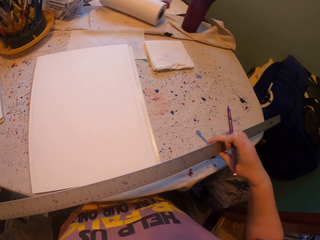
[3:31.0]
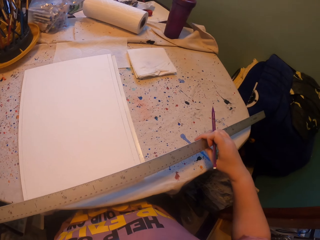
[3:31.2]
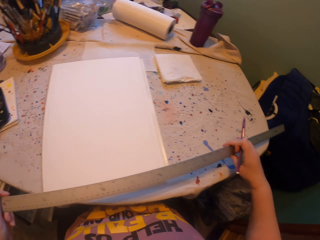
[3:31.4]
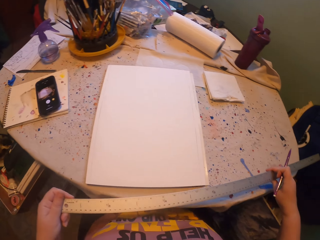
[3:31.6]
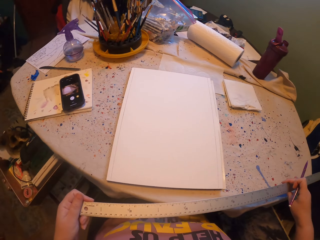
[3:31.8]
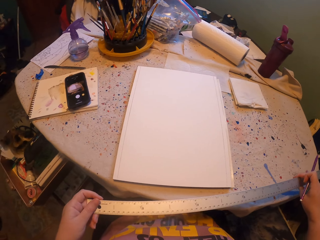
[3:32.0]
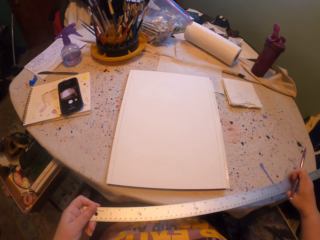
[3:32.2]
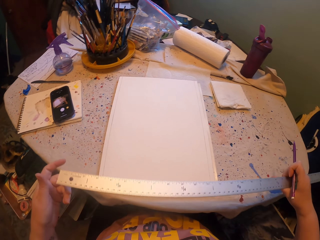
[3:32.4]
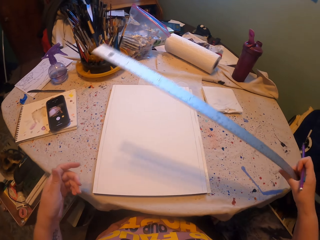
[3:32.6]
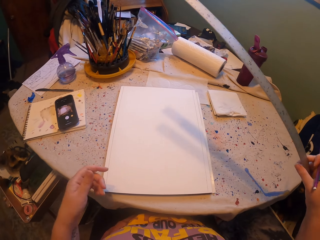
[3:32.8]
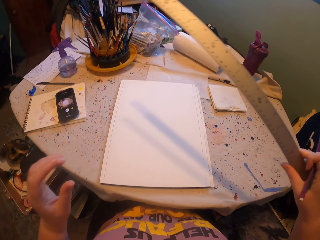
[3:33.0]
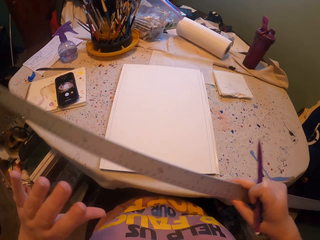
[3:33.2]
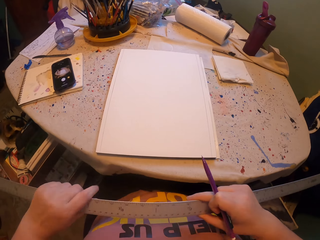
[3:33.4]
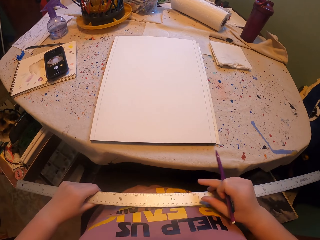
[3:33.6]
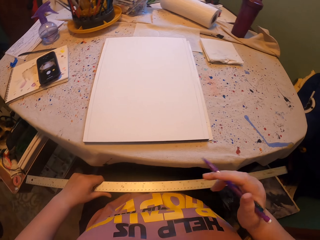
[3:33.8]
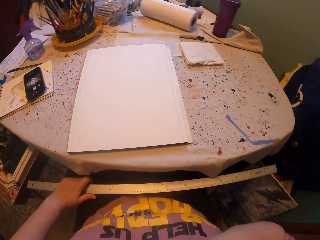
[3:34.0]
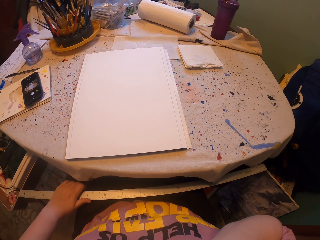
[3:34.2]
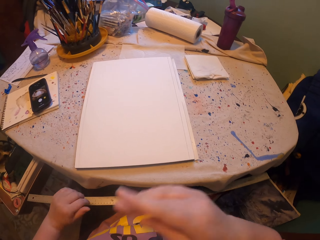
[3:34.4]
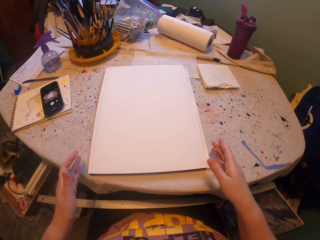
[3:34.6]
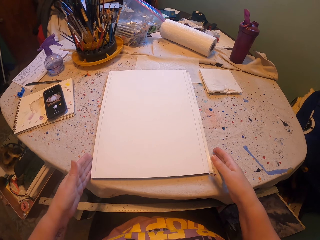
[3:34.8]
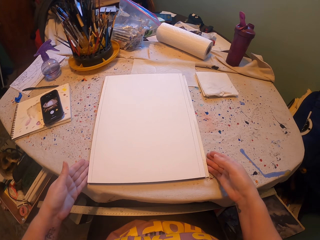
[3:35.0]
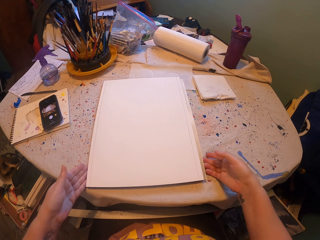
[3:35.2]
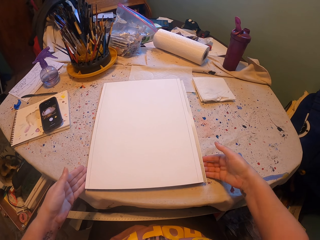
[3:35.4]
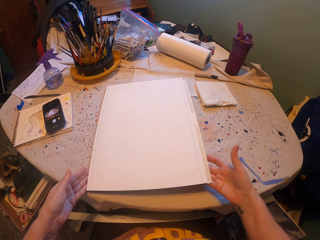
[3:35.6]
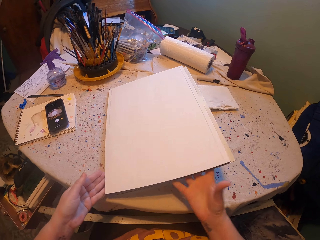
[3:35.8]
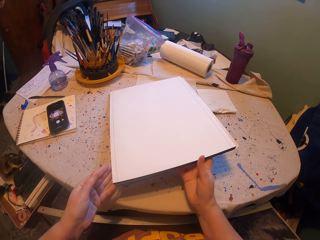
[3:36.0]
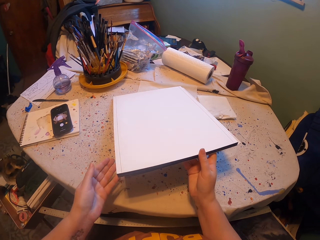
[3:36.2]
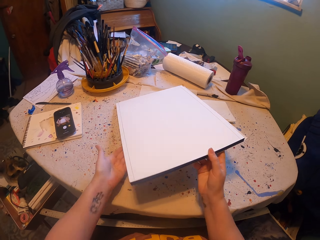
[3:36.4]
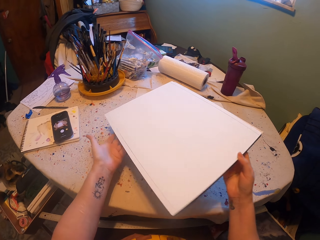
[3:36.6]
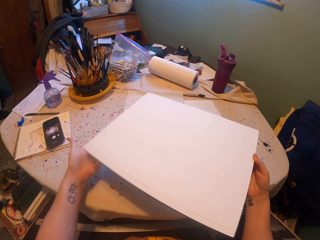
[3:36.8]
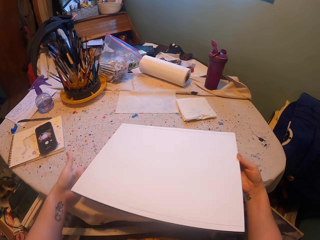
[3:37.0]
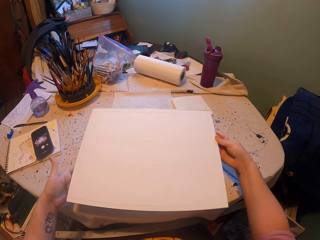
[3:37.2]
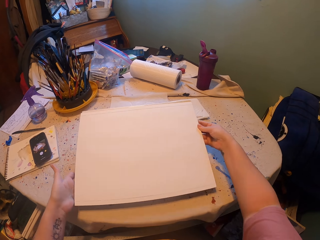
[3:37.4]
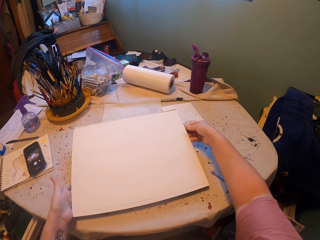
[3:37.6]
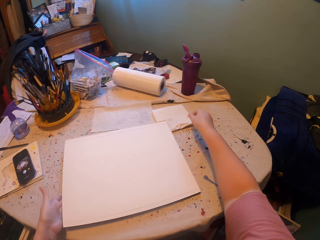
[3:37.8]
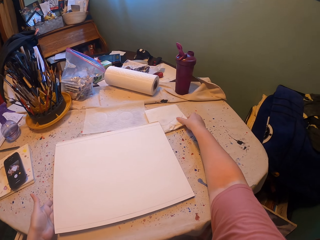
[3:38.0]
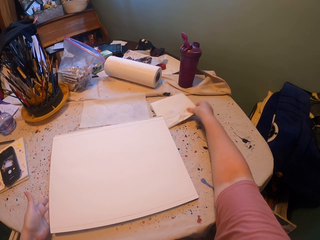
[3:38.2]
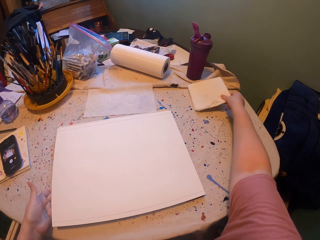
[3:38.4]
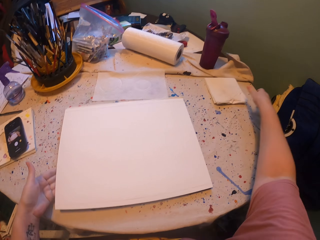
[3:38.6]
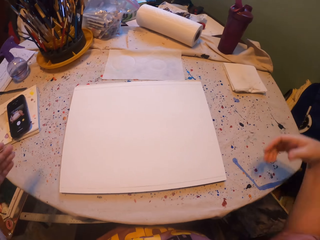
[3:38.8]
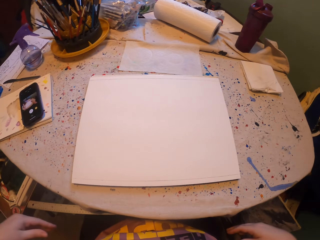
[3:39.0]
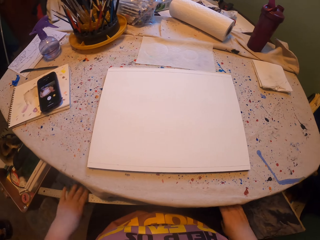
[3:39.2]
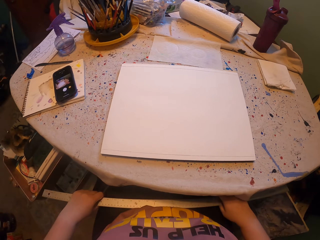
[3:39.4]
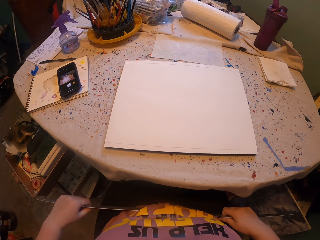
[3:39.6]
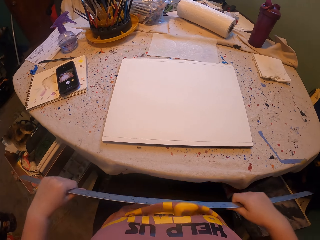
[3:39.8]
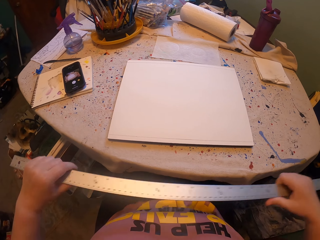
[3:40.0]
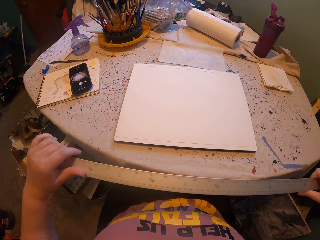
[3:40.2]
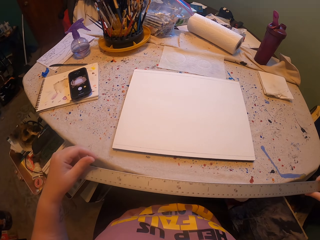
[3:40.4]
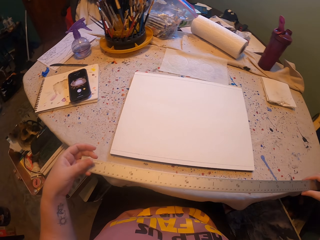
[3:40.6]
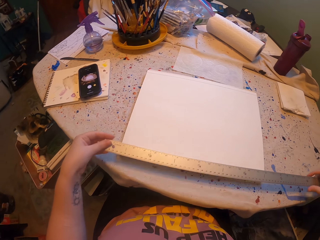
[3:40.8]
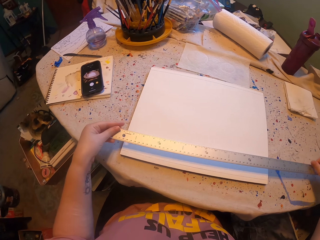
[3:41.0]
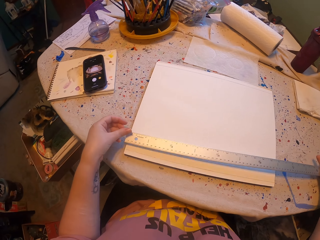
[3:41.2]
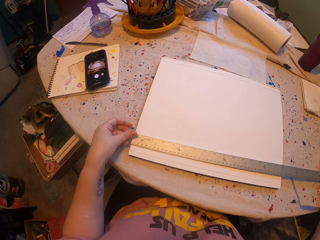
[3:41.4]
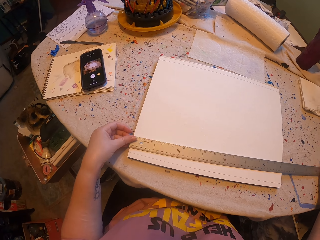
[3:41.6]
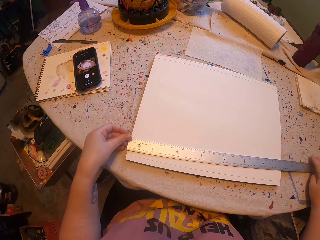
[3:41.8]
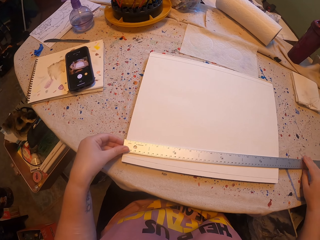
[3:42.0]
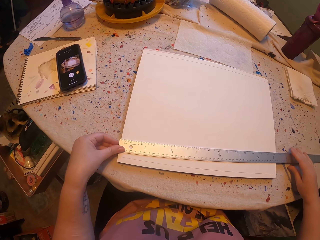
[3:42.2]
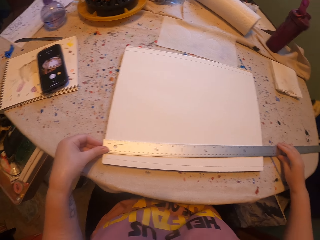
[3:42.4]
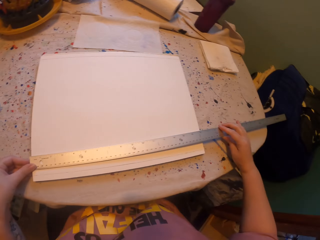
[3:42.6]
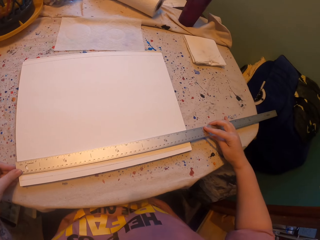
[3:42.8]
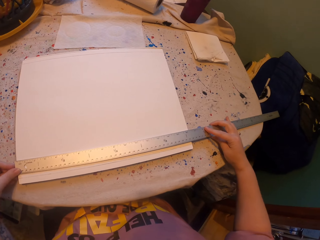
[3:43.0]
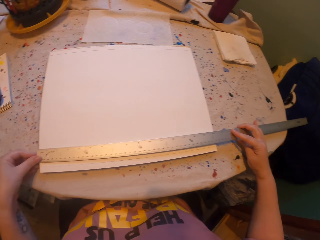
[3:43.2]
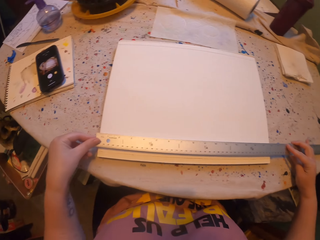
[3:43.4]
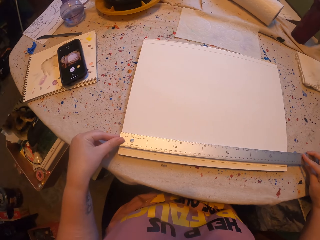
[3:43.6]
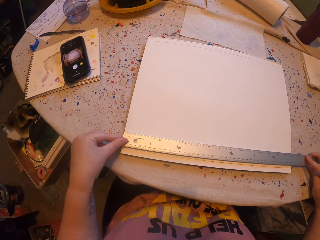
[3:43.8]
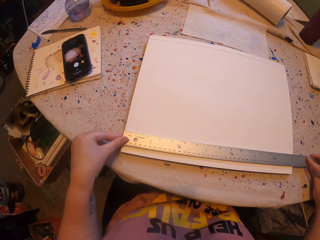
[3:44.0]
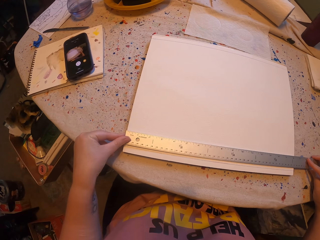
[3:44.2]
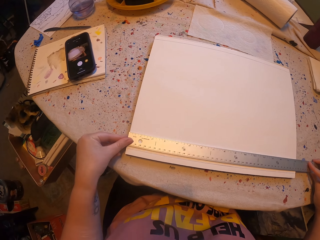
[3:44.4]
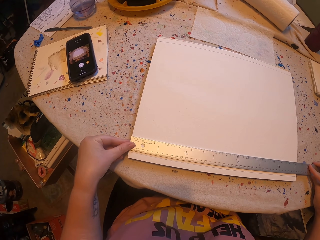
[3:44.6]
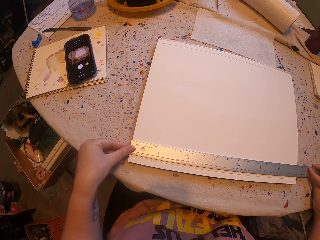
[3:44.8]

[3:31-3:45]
The camera wearer removes the left hand from the ruler. They place the ruler on the thighs. They pick up the board with their hands, turn the board with their hands, and put the board on the table. They pick up the paper with the right hand and put the paper on the table. They pick up the ruler with their hands, put the ruler on the paper, and adjust the ruler on the paper.

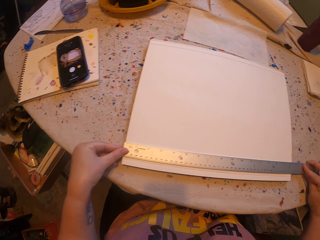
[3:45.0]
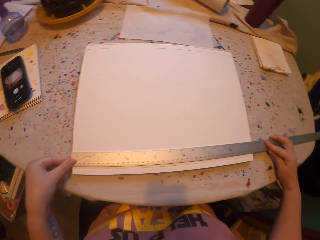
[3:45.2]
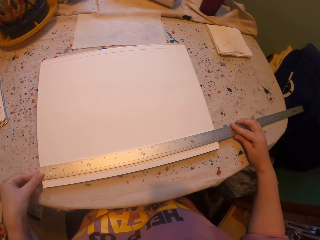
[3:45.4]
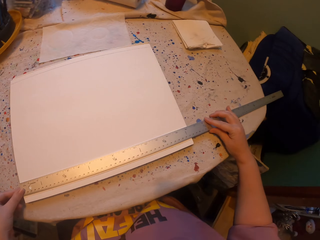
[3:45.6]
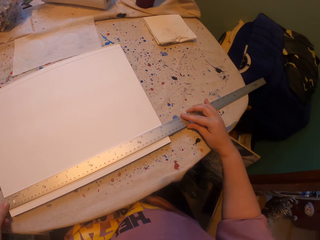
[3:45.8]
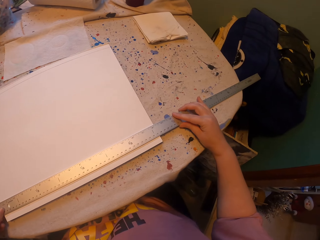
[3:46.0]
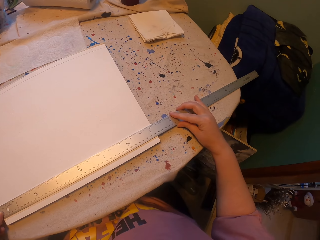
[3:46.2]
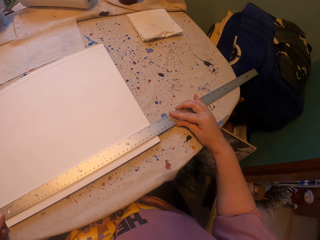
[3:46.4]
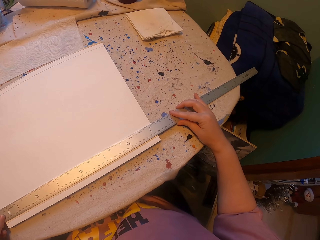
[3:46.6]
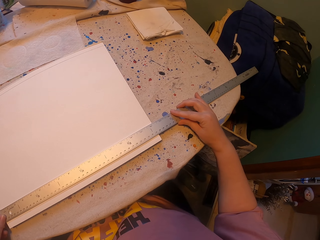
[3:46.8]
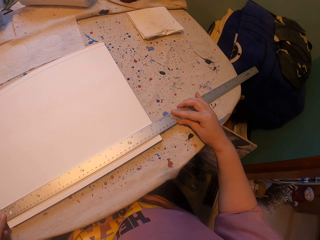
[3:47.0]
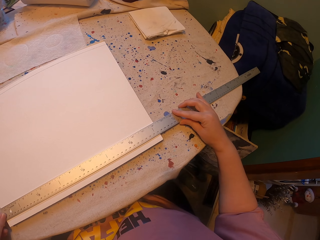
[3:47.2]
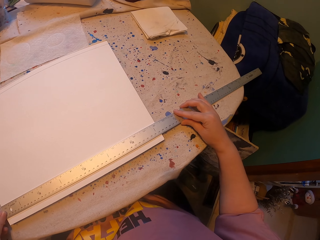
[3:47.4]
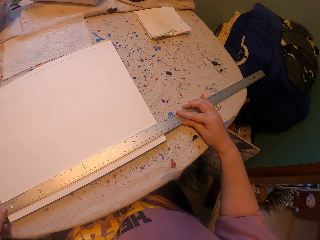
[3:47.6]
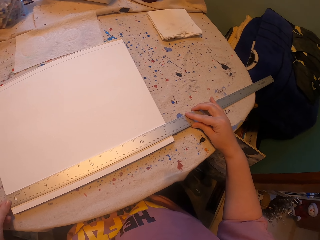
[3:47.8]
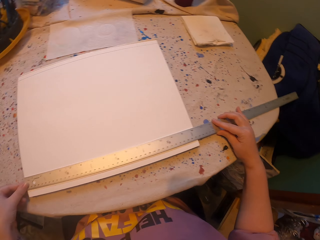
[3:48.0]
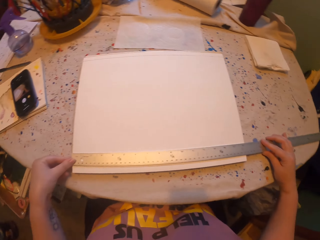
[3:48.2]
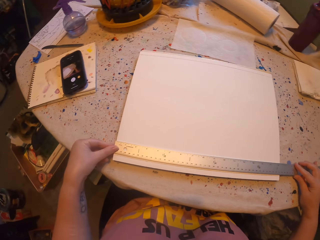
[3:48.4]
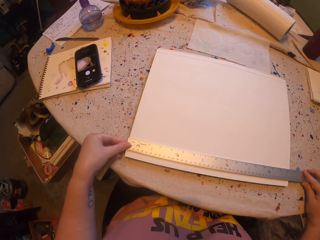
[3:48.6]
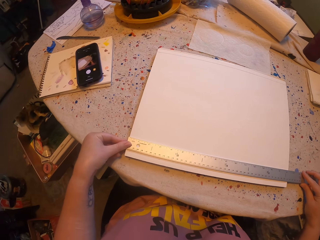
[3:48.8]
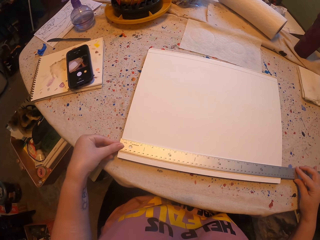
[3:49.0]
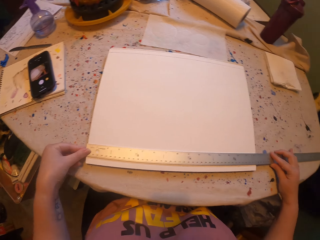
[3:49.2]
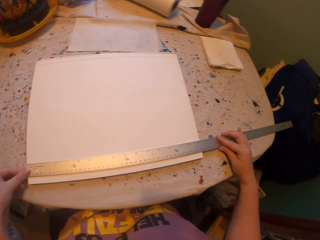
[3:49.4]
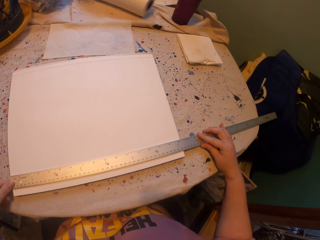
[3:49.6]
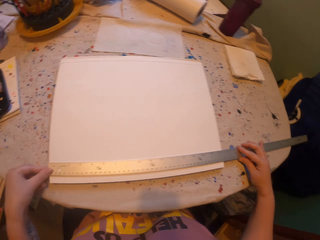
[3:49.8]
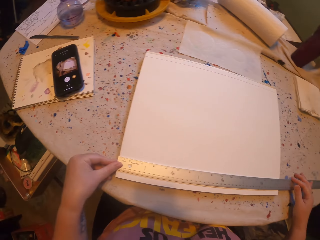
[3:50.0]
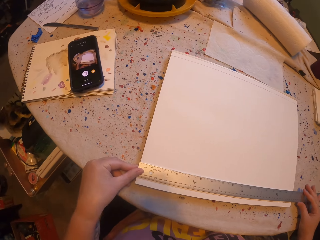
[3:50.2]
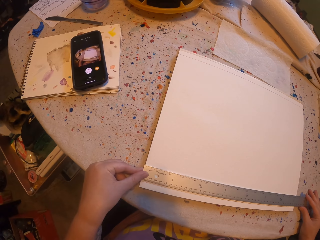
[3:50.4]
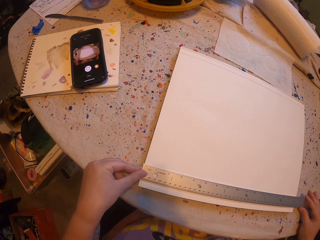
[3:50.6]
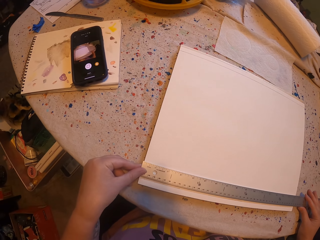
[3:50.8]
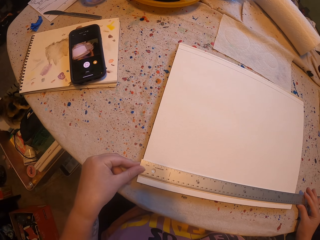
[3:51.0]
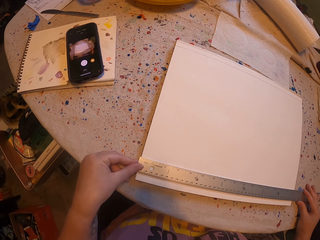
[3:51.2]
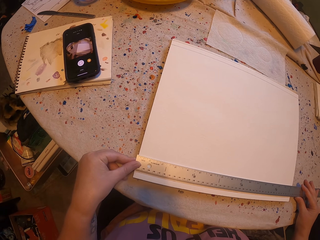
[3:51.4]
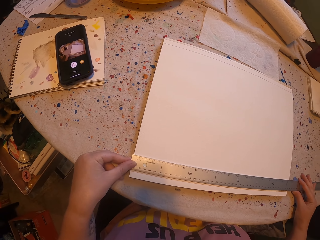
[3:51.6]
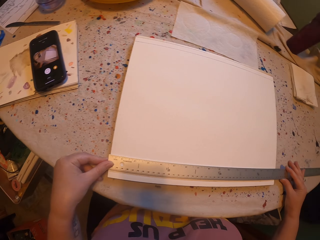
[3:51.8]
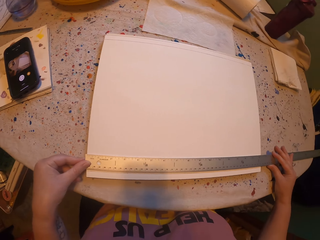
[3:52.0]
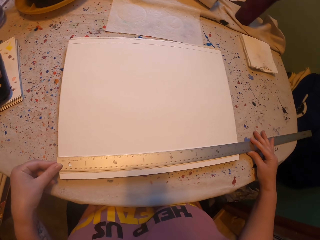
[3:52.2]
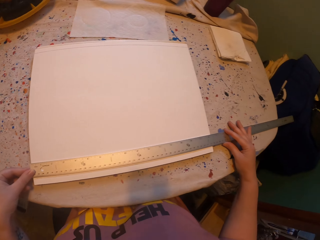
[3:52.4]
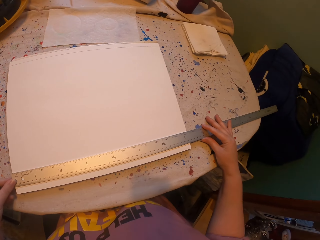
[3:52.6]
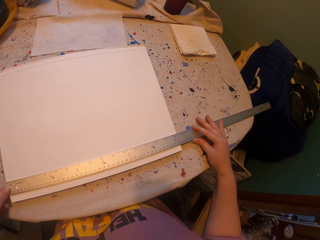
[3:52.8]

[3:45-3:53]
The camera wearer looks at the ruler.
